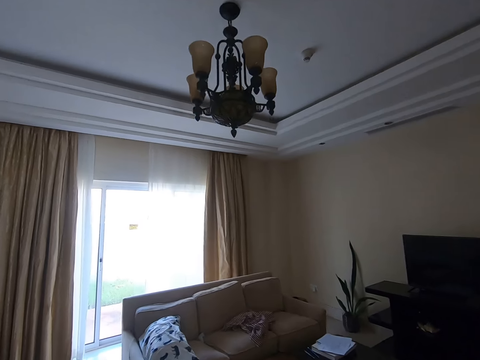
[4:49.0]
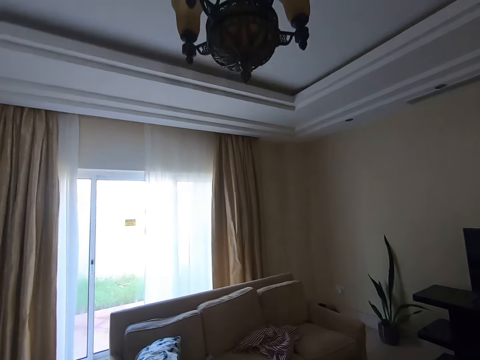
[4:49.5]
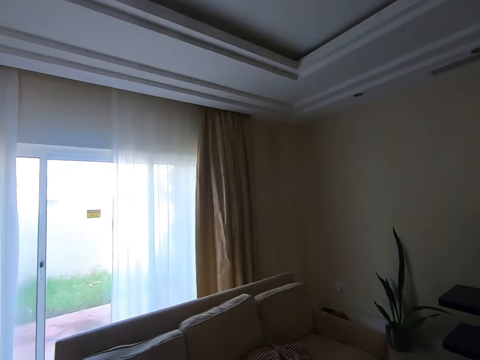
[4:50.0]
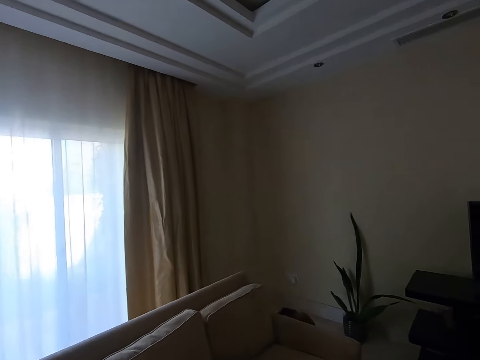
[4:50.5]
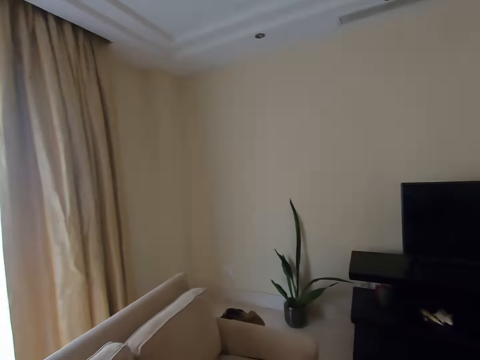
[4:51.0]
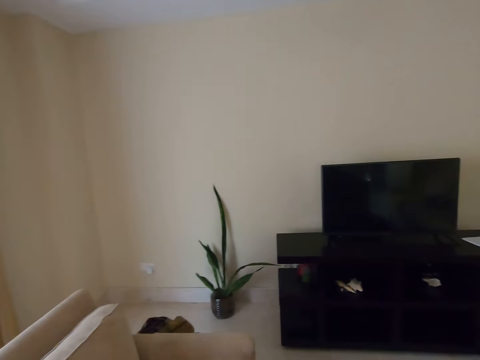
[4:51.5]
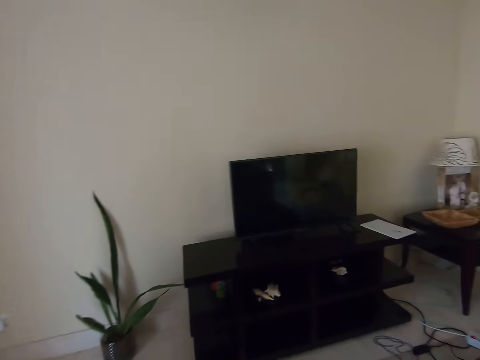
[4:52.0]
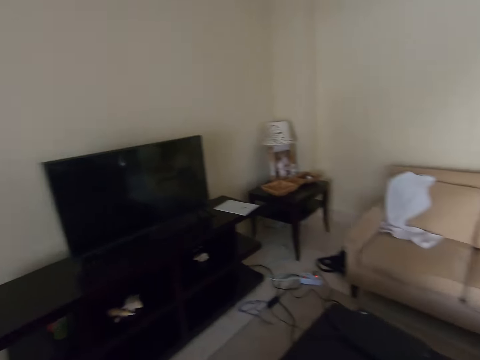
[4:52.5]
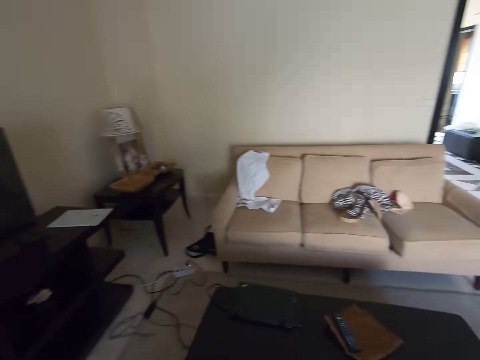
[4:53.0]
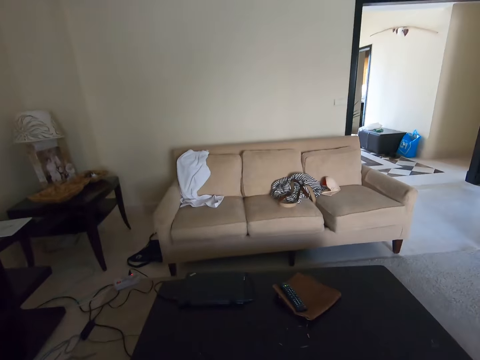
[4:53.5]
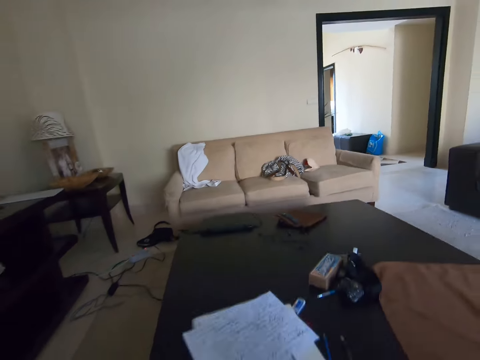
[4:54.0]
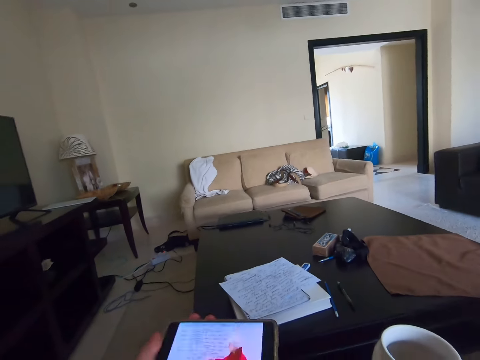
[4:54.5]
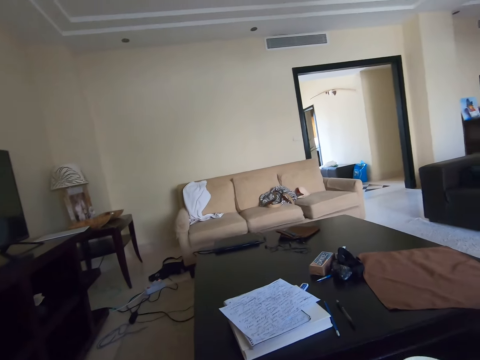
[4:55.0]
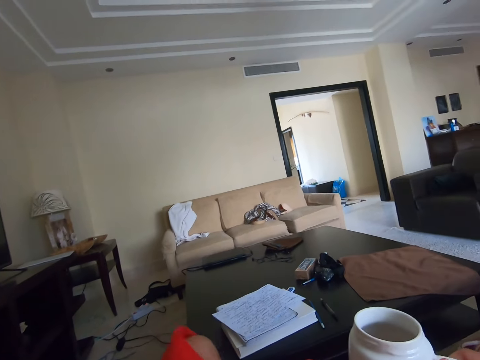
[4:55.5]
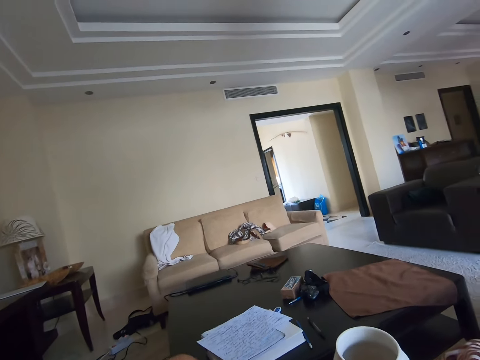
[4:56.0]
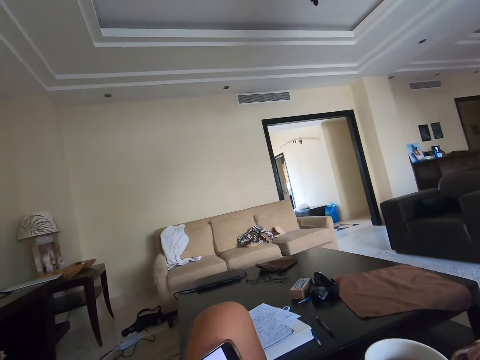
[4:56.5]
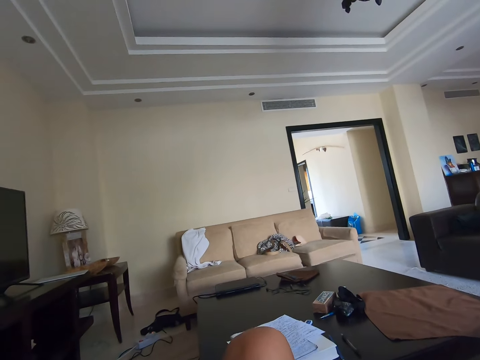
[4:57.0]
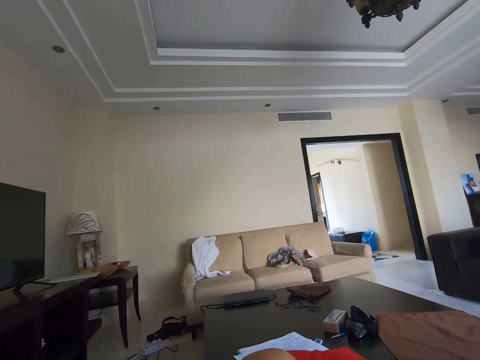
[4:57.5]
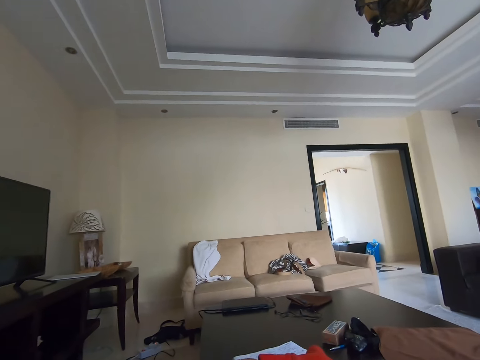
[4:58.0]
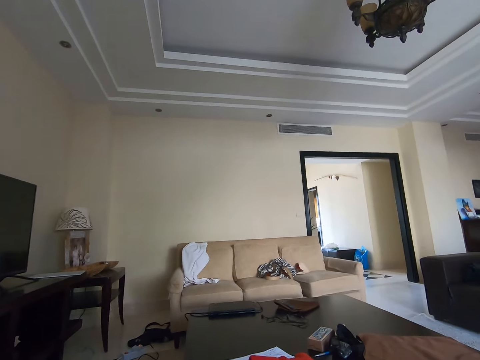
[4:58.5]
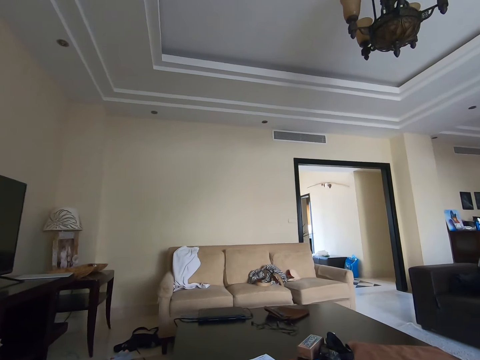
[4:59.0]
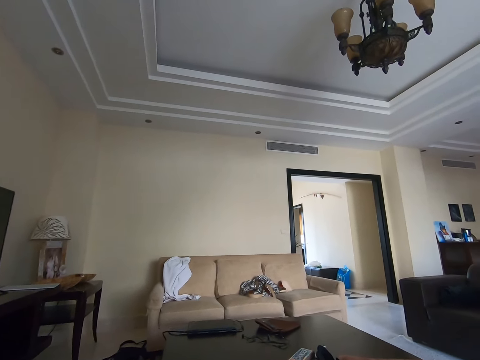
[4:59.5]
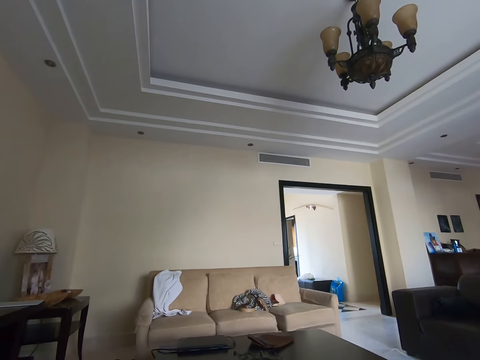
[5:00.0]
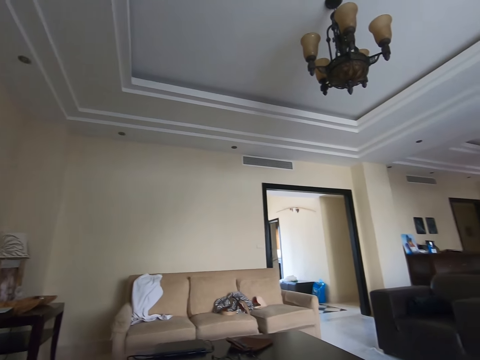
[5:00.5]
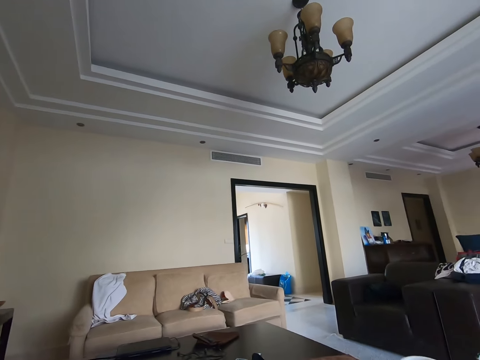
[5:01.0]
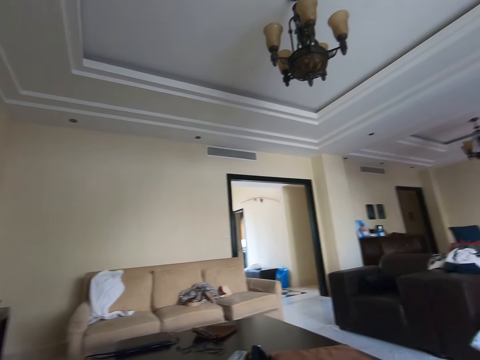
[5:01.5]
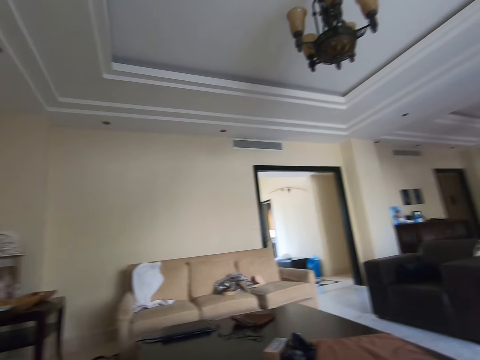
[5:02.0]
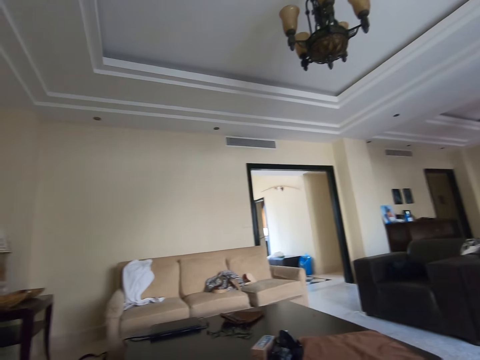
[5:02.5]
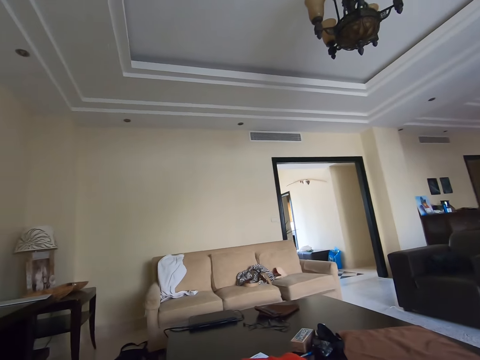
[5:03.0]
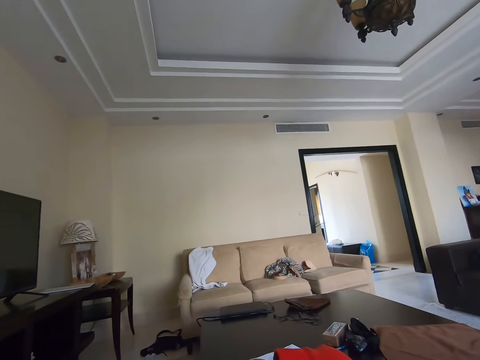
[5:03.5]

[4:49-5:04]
The camera wearer sits on a sofa. They look around the house. A person operates a phone.

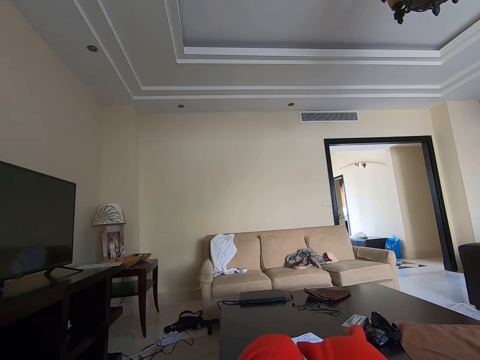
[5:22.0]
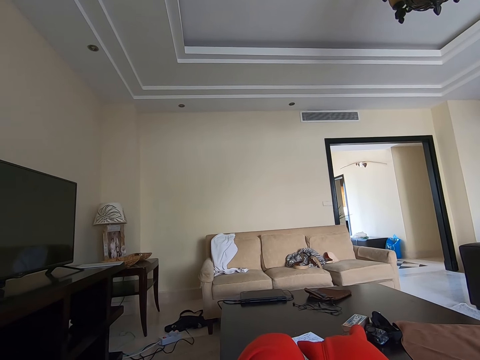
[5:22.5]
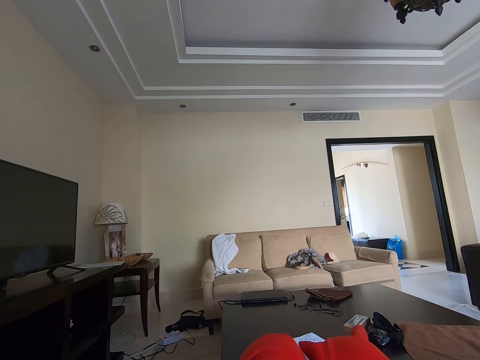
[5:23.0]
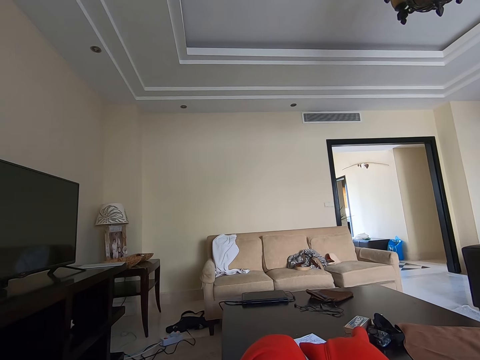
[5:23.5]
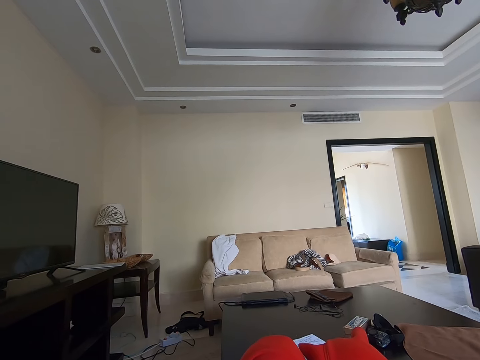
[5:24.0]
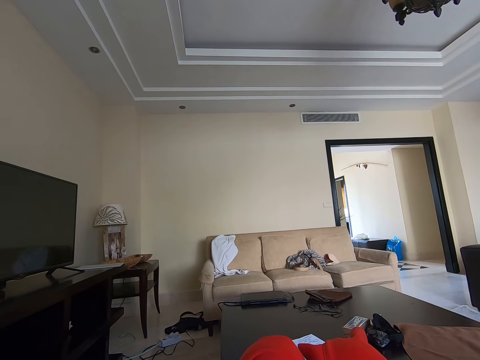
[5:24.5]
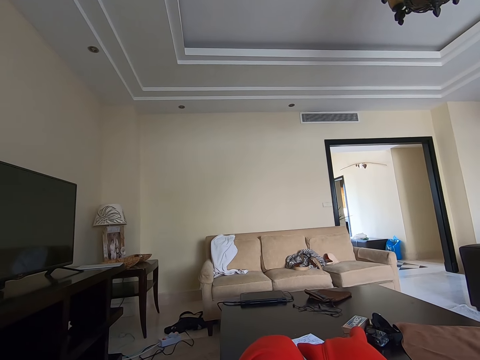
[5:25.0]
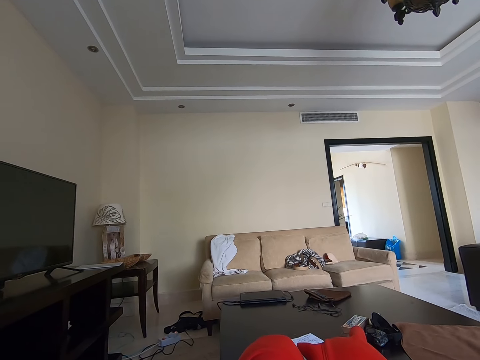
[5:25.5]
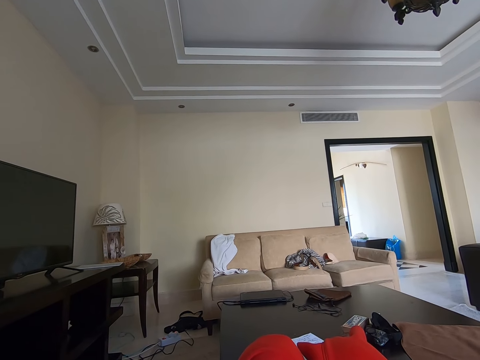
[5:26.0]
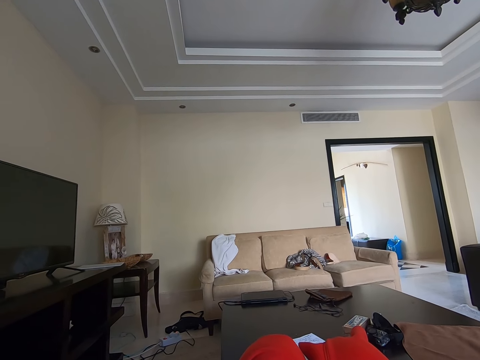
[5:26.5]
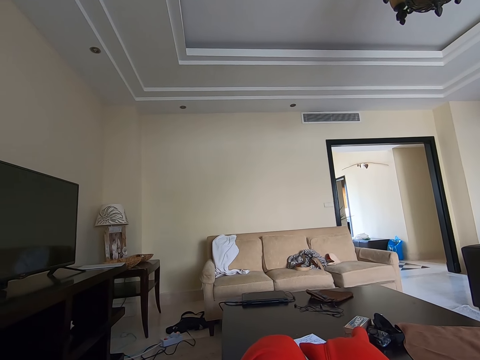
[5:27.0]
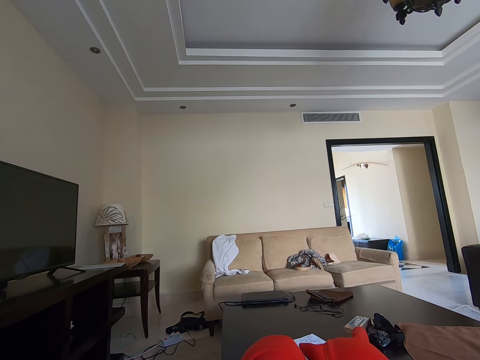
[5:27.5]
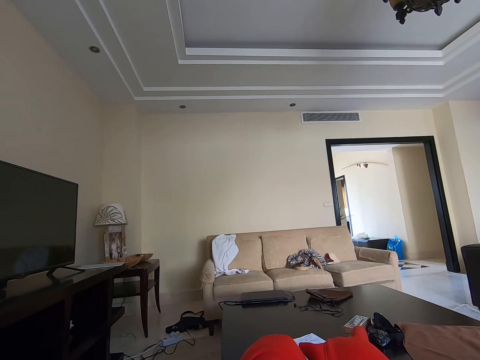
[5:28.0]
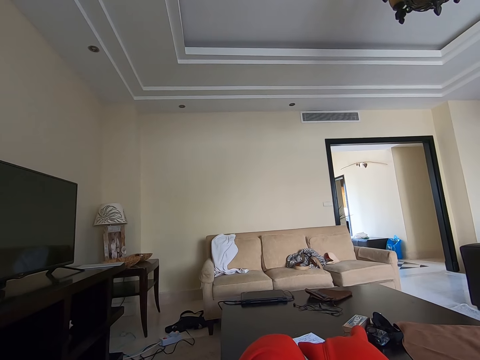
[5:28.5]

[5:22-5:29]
The camera wearer converses.

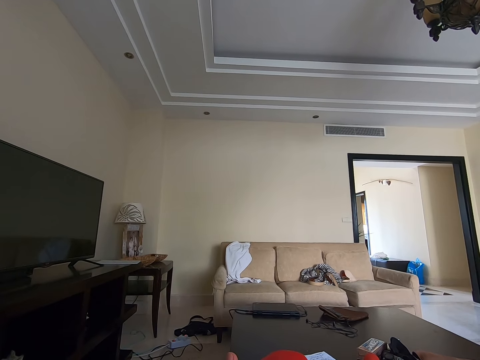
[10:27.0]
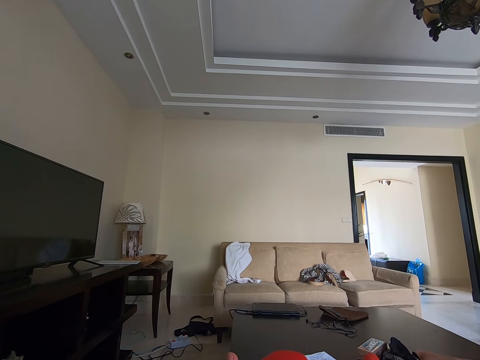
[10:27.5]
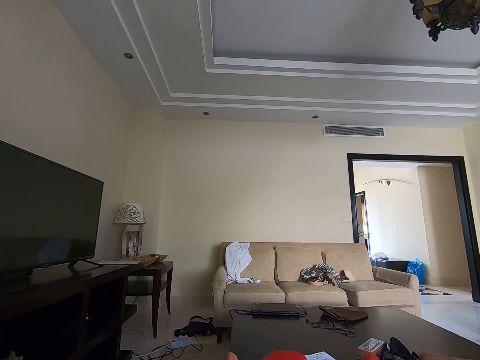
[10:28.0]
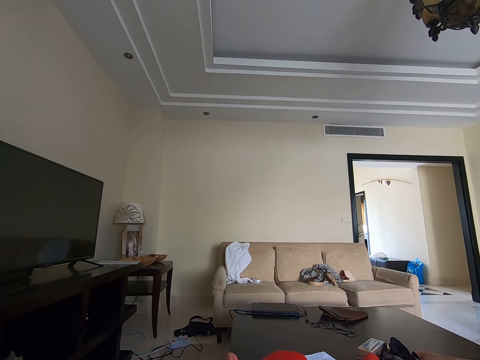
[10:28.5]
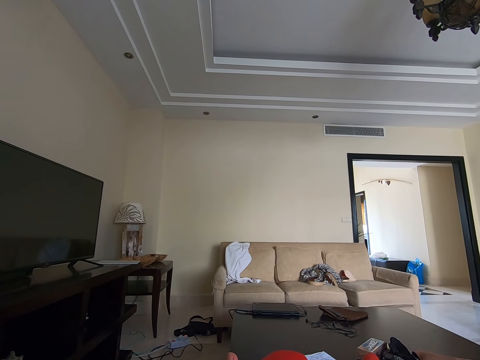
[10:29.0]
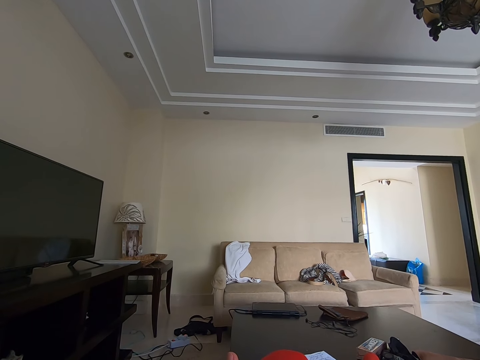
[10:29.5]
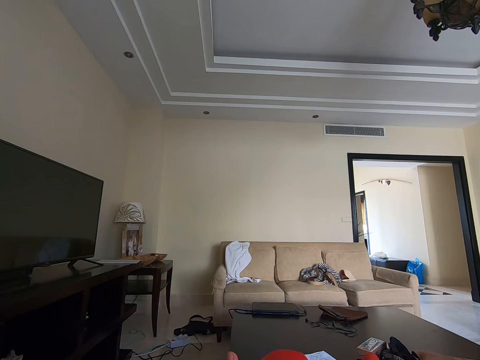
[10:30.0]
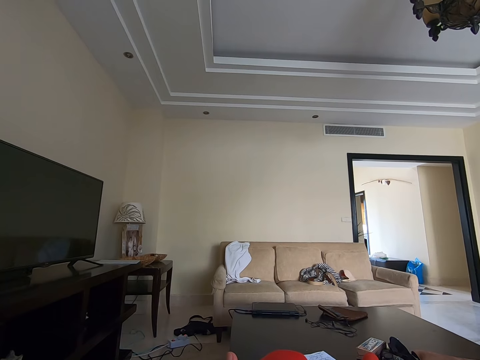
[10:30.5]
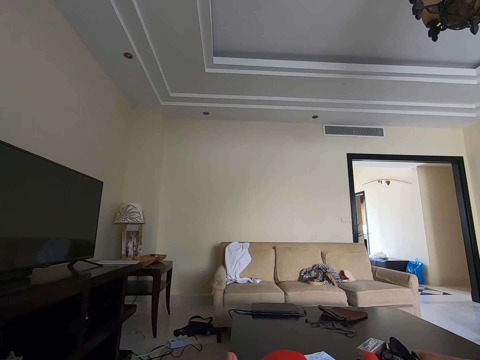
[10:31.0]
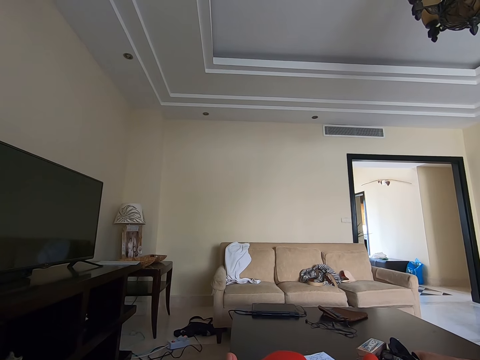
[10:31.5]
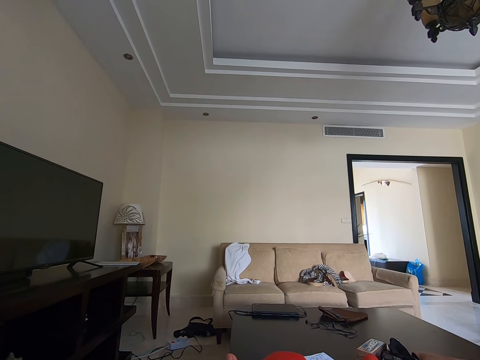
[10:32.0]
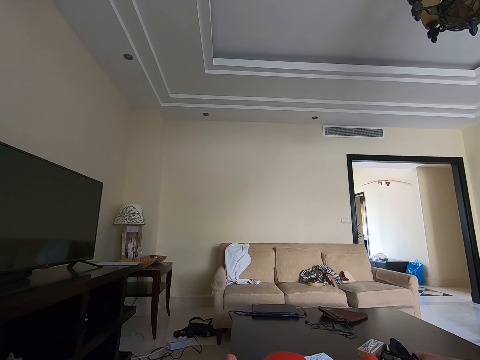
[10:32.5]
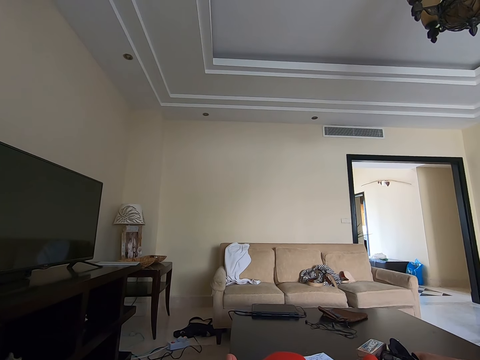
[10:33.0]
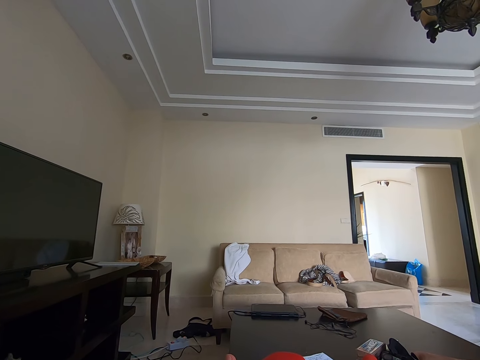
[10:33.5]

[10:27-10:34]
The camera wearer plays music.
